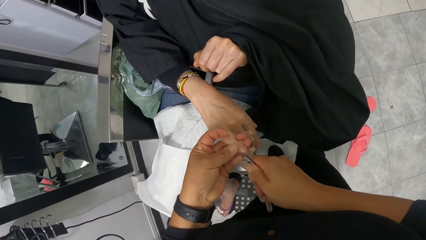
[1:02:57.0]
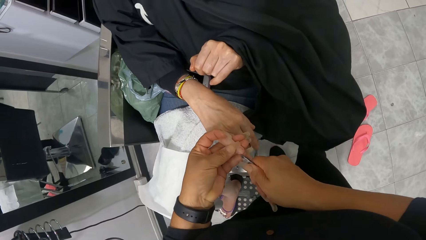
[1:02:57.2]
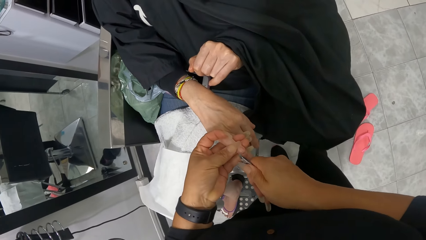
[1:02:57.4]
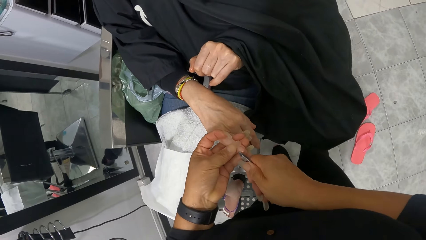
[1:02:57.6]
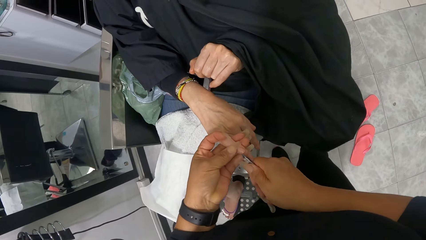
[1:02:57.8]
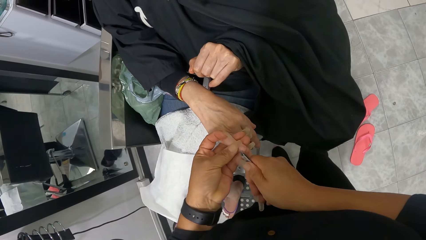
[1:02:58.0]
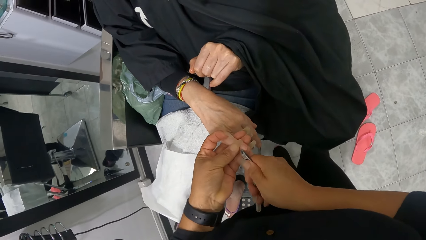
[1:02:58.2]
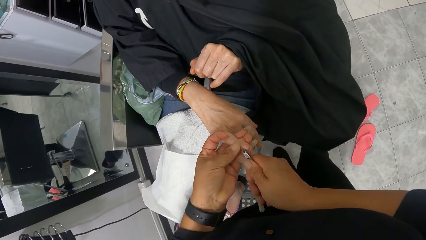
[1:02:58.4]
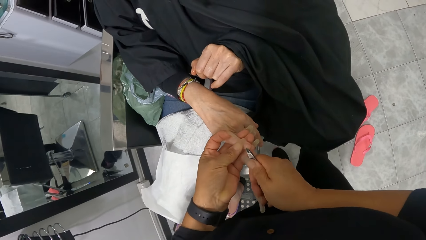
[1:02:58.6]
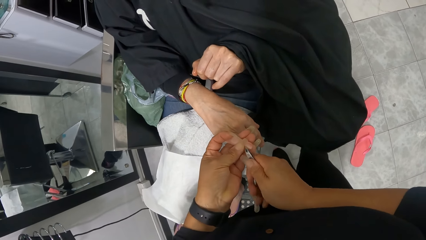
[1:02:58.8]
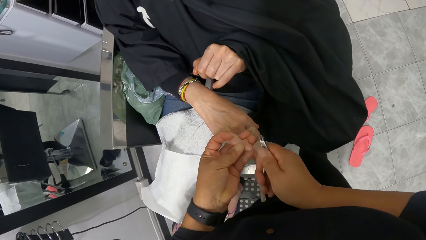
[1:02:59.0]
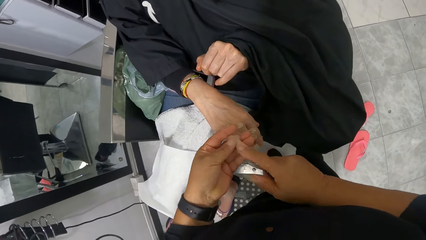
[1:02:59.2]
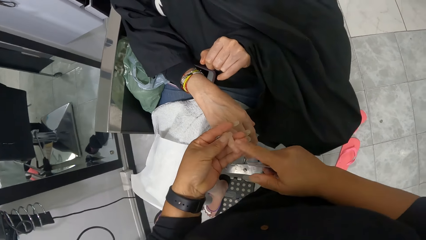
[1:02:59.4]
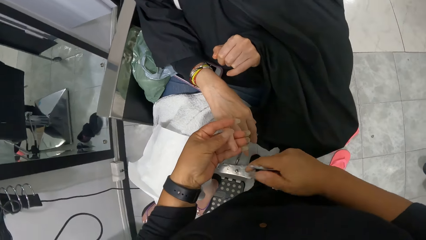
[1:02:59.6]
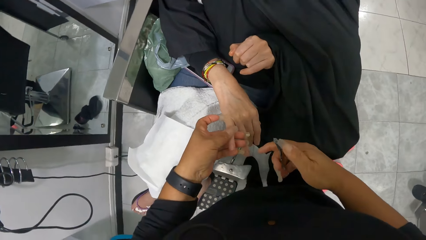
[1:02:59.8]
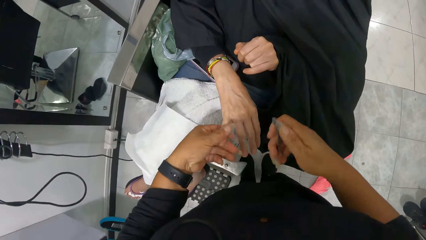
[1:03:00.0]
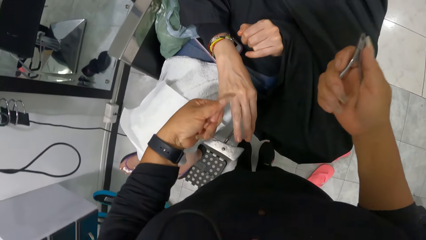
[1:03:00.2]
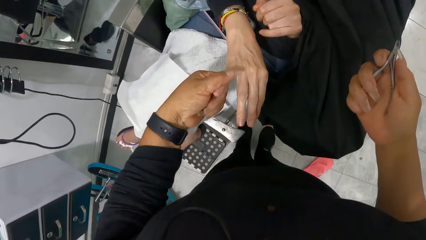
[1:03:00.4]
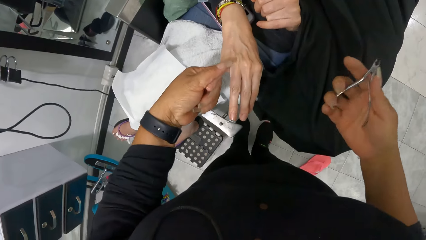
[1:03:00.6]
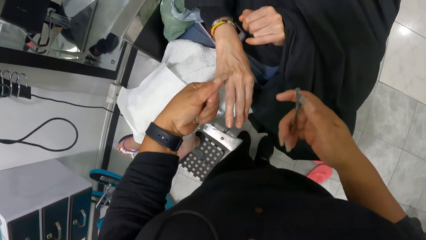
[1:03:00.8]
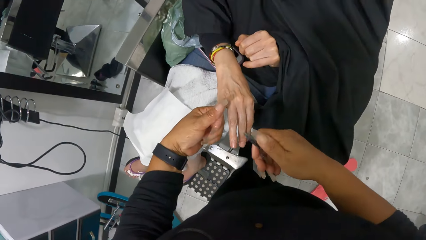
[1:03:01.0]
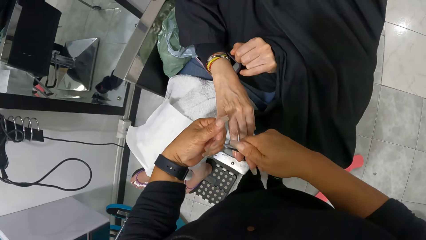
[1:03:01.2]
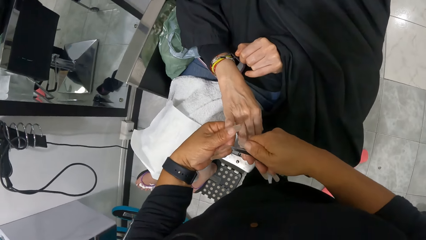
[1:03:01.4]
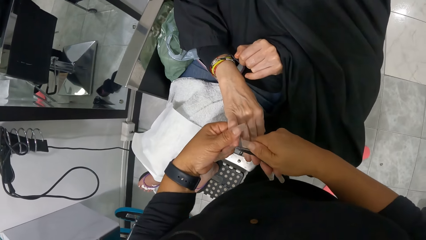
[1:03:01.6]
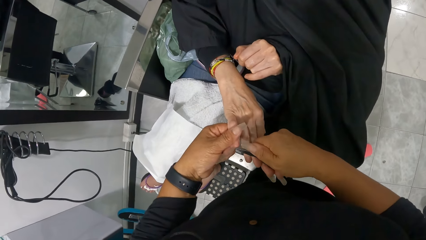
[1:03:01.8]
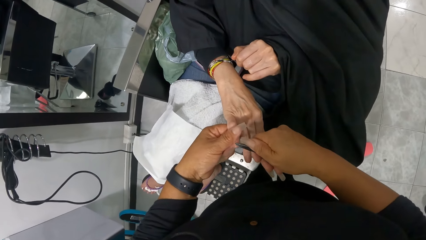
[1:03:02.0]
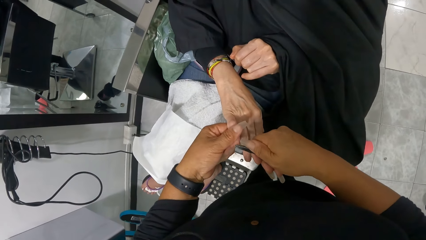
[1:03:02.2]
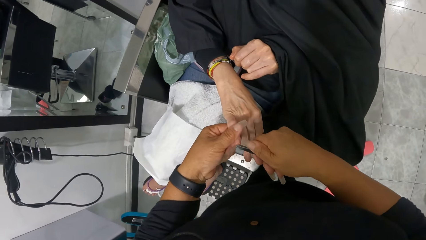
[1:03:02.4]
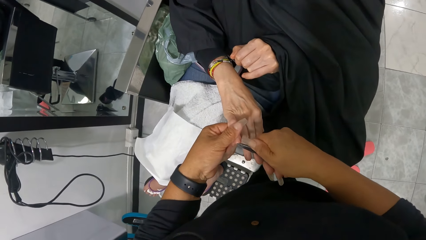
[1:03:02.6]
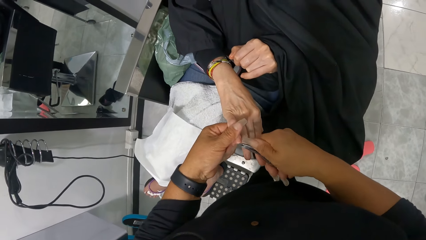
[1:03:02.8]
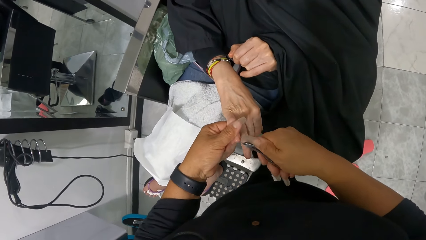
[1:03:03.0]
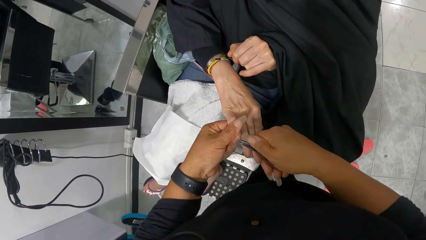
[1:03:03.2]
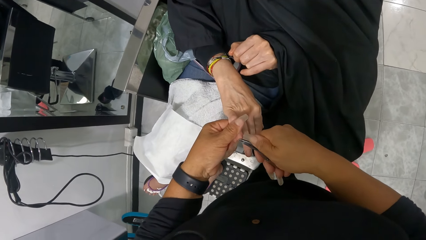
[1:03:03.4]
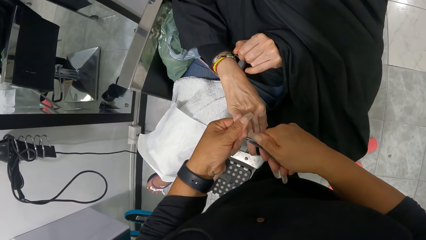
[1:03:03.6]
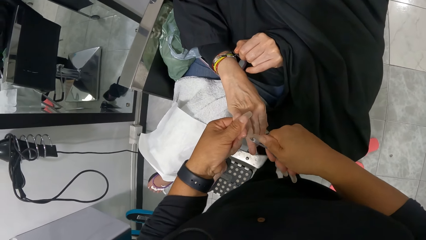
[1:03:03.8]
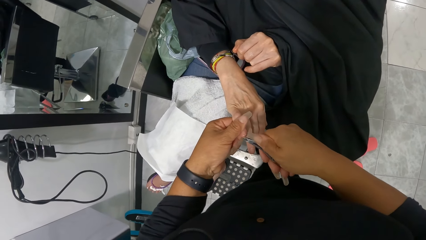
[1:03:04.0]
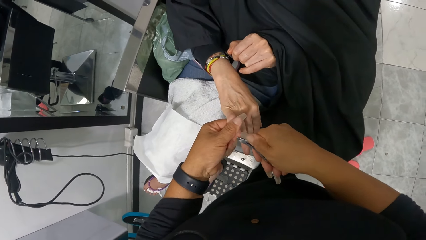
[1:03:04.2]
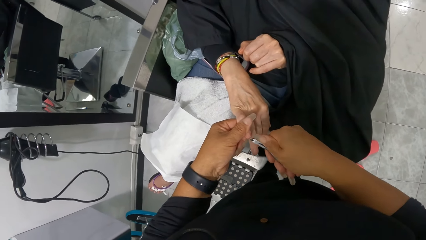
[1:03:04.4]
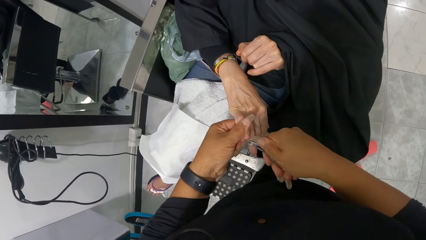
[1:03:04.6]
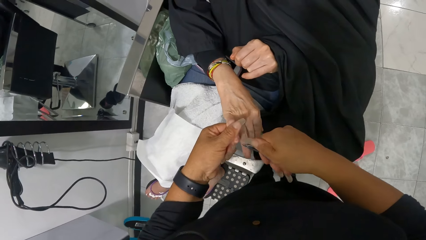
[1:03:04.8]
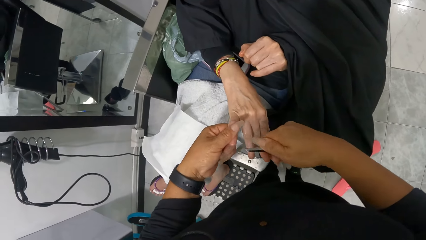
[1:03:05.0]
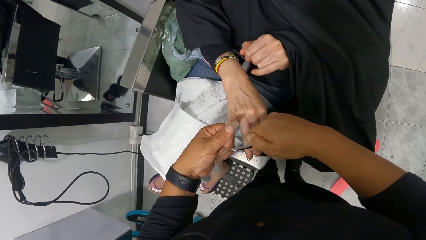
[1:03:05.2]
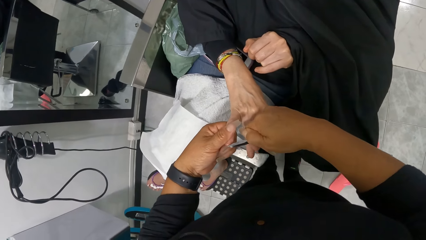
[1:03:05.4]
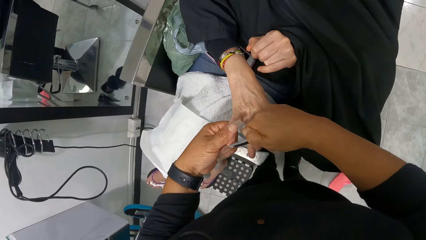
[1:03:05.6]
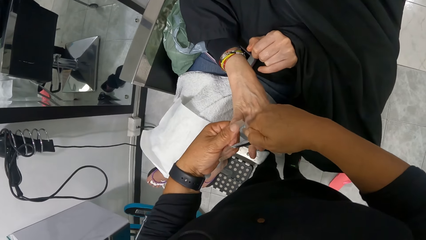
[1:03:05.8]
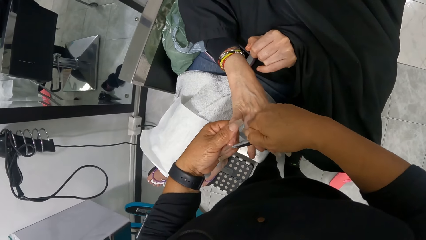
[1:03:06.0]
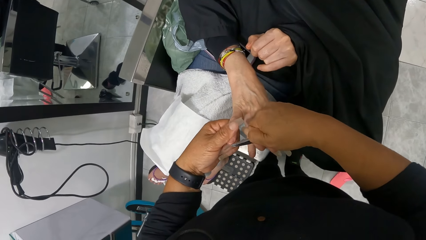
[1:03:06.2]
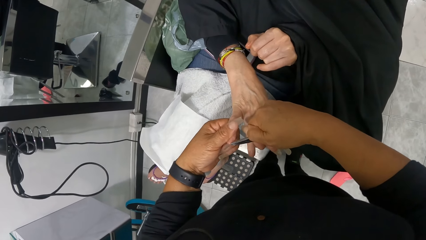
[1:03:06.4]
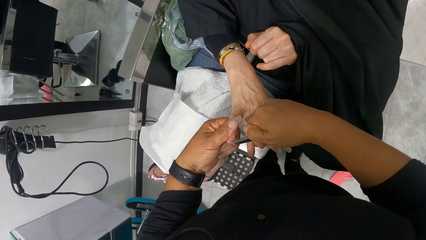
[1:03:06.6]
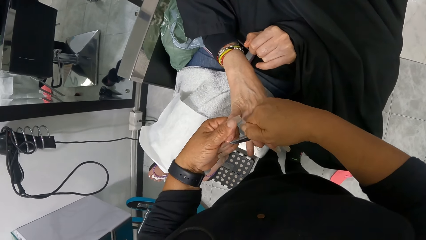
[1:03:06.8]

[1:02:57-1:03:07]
The camera wearer wipes the woman's left pinky nail with her right hand. She trims the woman's right fingernails with the pair of cuticle nippers in her right hand. She aligns a nail trimmer with her hand.

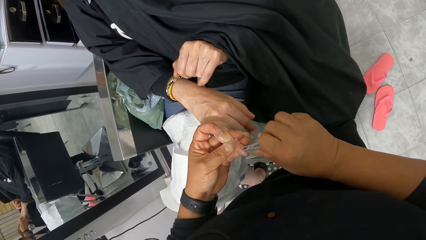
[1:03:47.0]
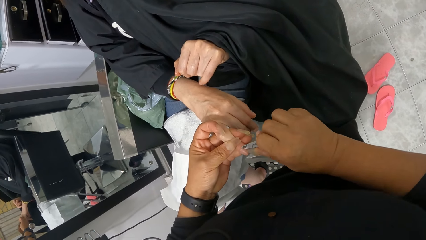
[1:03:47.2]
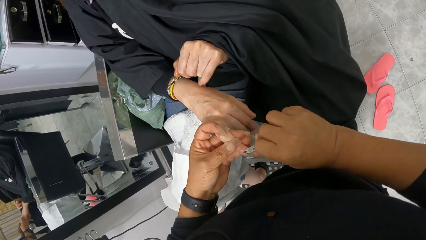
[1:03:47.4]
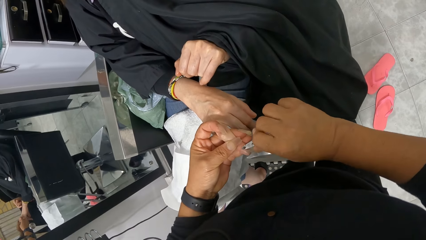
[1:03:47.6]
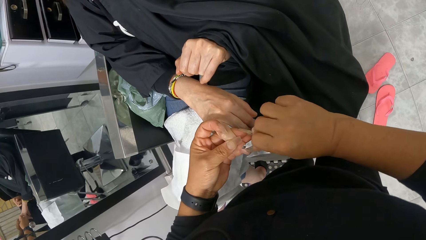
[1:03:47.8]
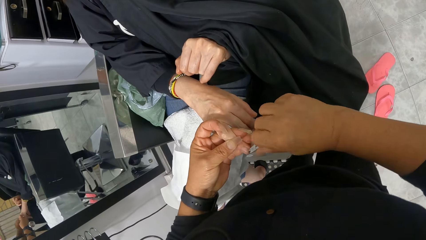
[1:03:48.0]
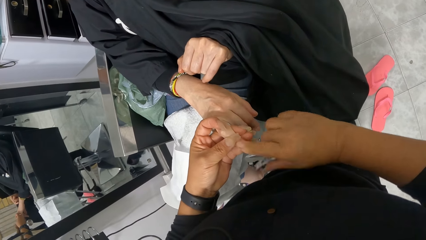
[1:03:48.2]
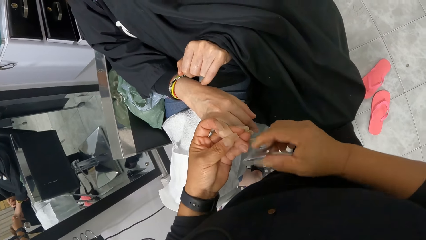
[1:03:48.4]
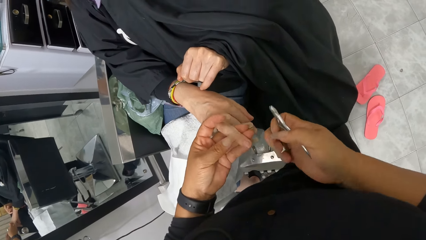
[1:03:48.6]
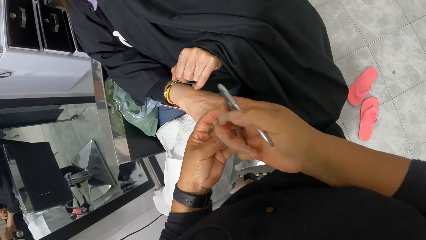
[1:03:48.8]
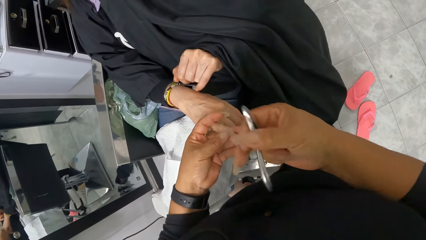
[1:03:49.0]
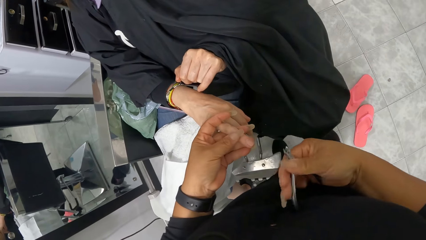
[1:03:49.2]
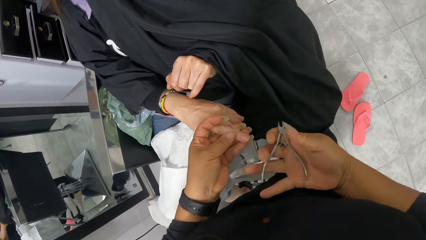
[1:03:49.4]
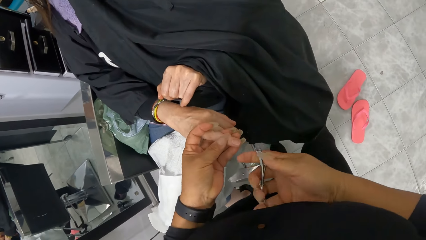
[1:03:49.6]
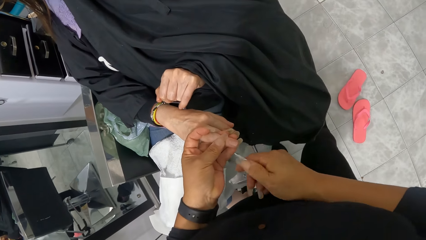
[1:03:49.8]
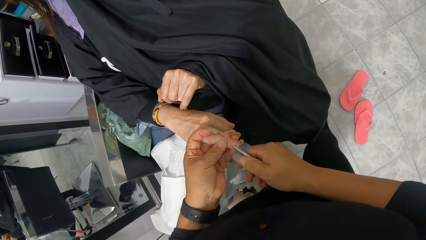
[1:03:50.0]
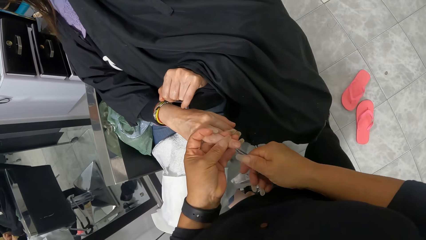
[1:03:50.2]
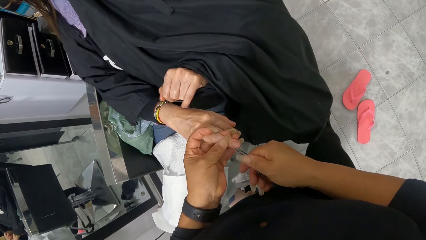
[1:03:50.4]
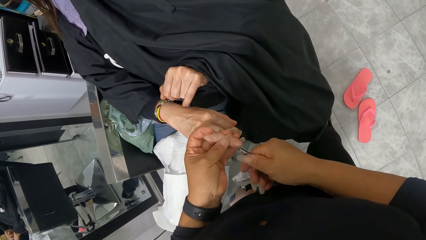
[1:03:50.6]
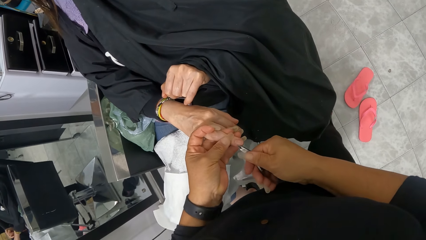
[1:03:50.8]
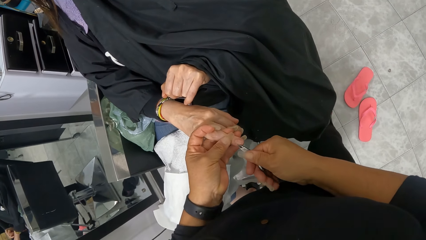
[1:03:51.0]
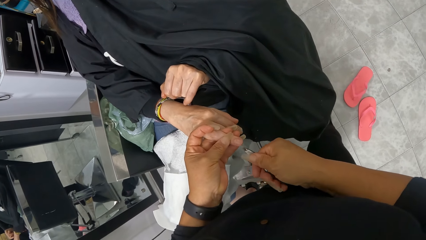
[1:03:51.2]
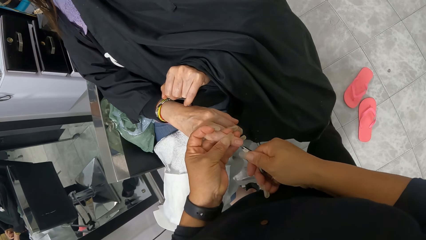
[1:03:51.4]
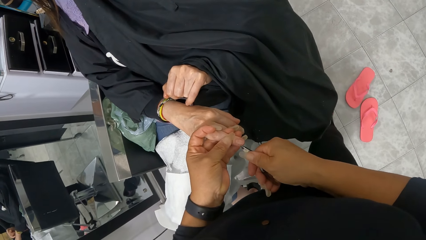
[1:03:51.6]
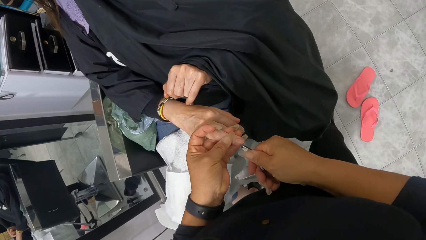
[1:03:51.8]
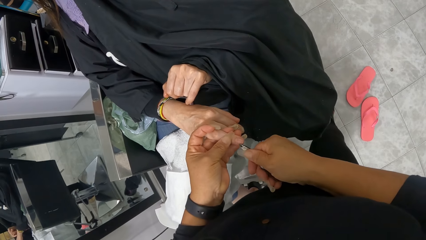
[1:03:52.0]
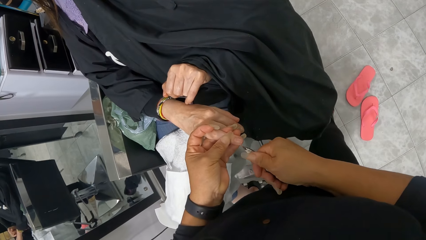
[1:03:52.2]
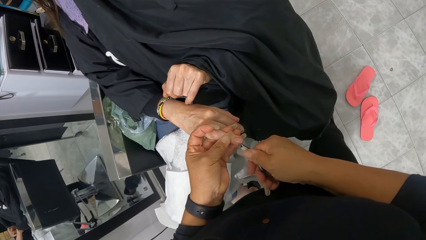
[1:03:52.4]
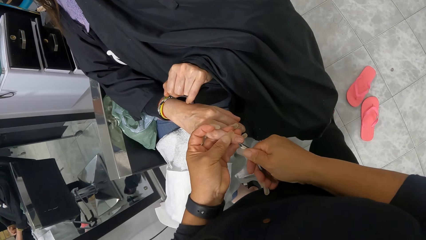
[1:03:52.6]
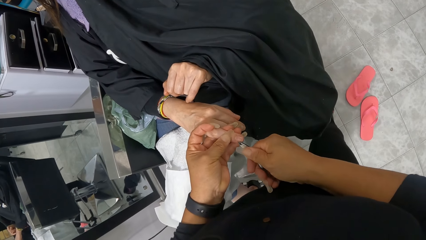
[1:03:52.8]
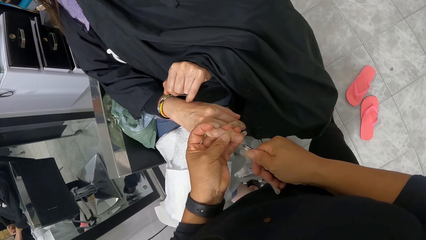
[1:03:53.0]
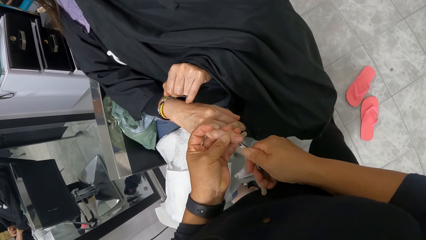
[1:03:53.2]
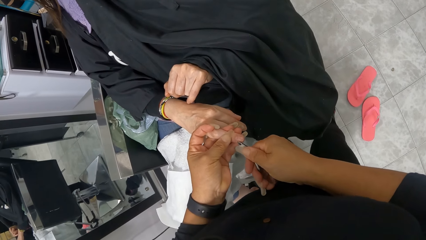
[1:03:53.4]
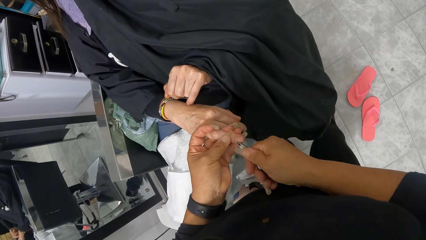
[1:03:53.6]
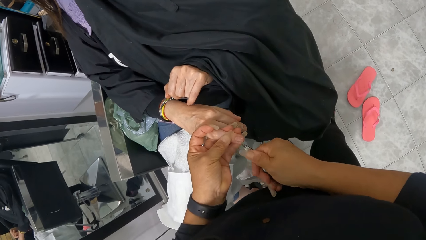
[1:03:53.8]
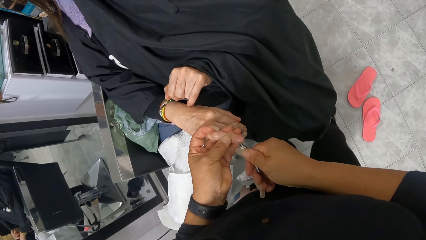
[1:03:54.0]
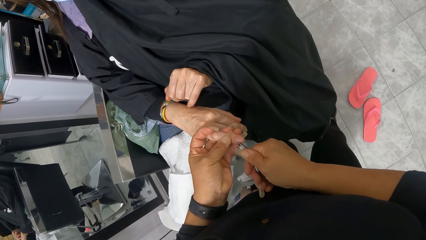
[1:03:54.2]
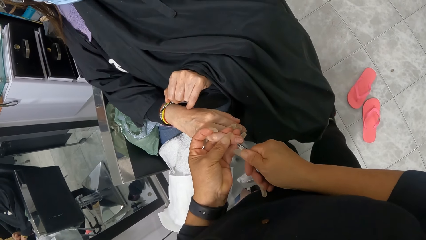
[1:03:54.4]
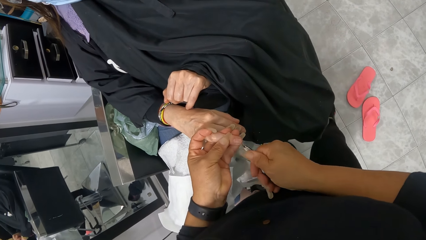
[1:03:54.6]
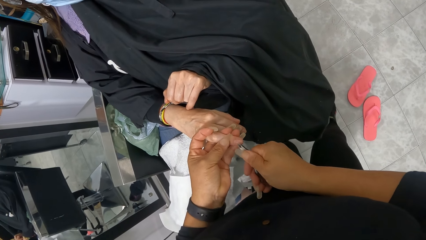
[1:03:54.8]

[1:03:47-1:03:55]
The camera wearer holds the right hand of a woman with her left hand. She cuts the woman's right ring fingernail in her left hand with the nail cutter in her right hand.
